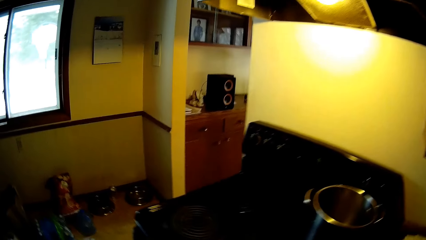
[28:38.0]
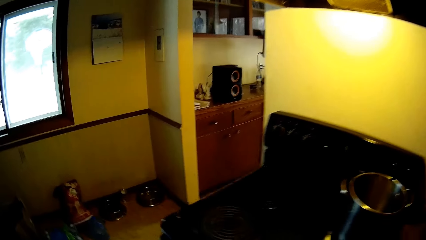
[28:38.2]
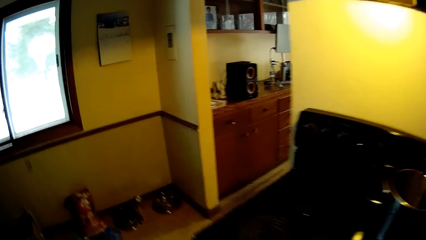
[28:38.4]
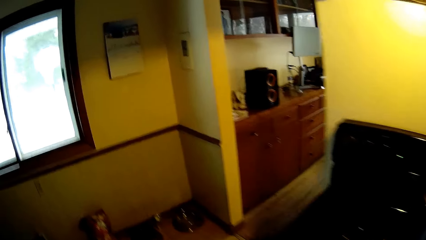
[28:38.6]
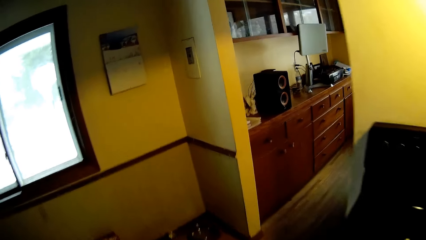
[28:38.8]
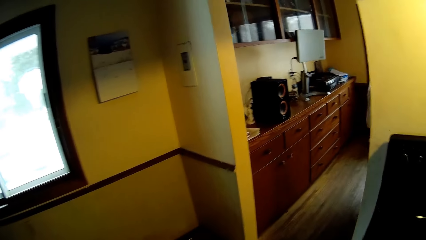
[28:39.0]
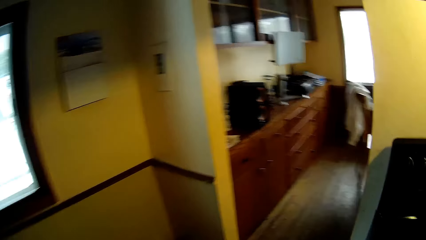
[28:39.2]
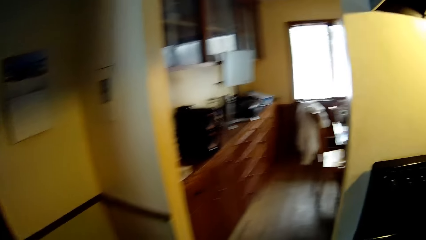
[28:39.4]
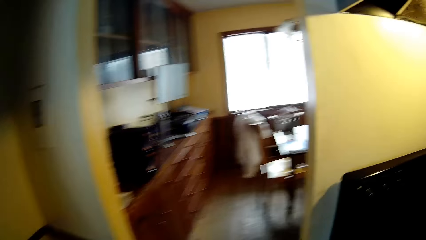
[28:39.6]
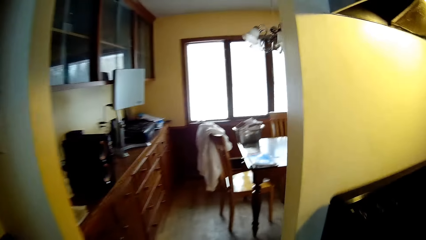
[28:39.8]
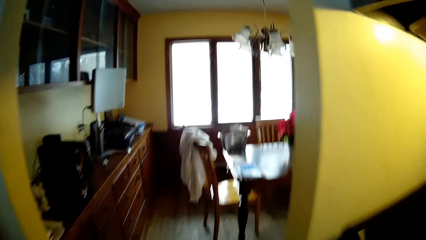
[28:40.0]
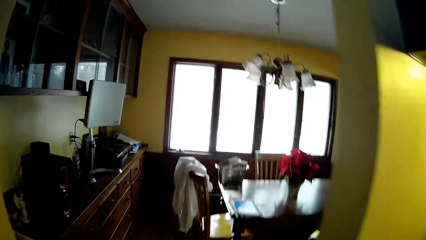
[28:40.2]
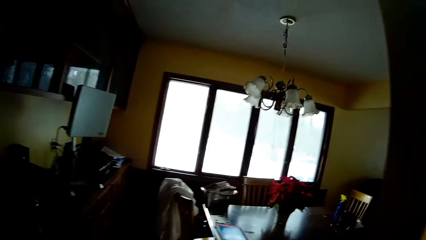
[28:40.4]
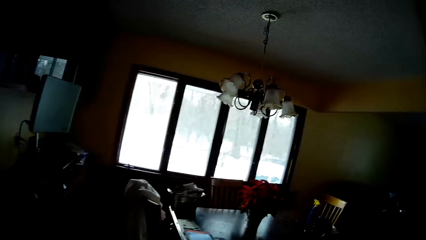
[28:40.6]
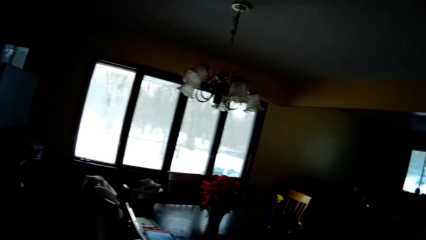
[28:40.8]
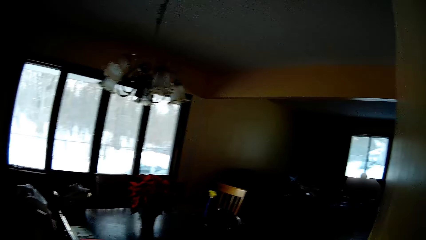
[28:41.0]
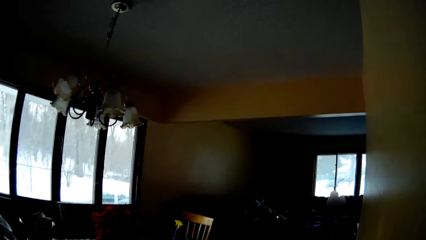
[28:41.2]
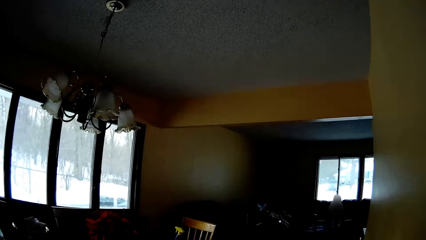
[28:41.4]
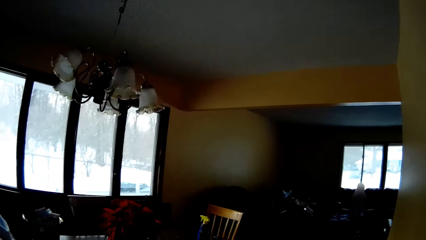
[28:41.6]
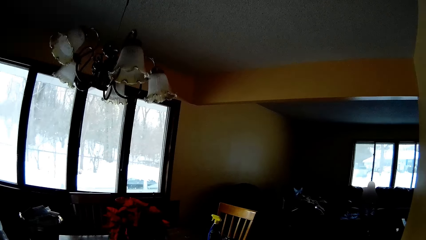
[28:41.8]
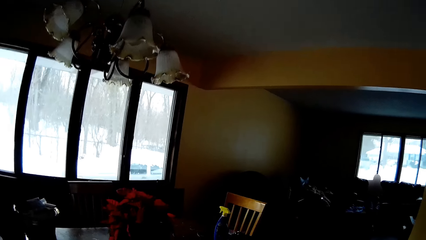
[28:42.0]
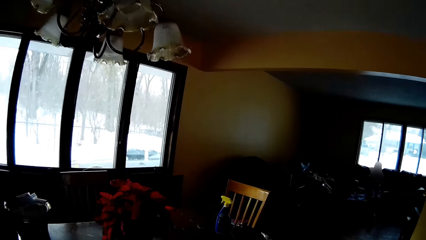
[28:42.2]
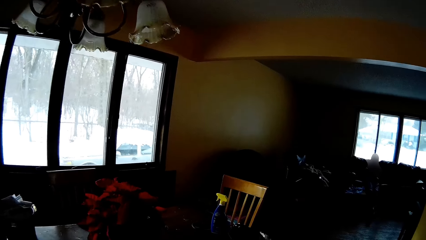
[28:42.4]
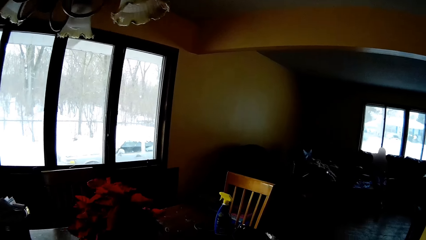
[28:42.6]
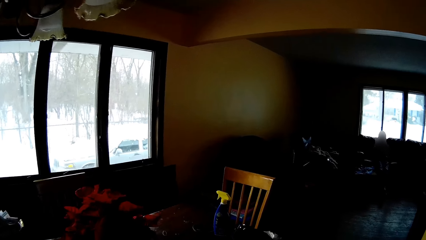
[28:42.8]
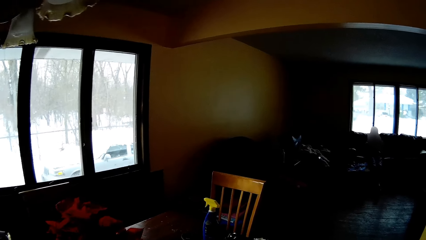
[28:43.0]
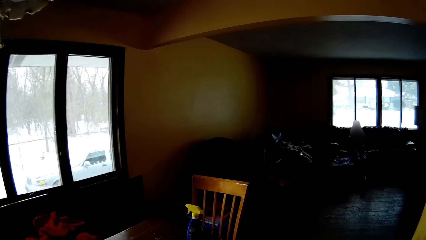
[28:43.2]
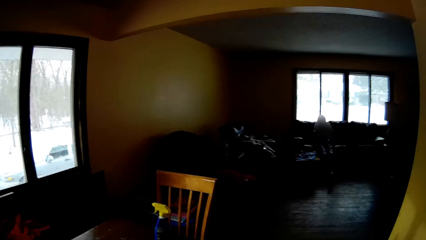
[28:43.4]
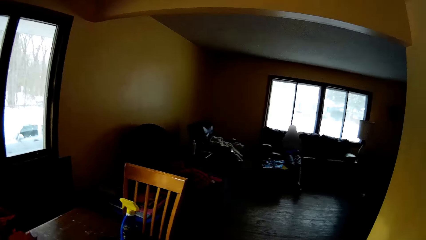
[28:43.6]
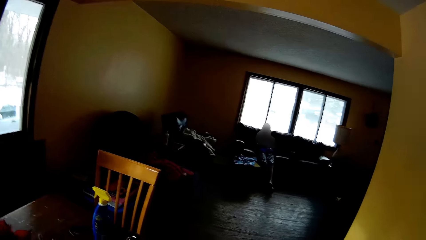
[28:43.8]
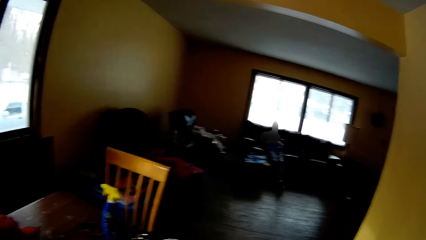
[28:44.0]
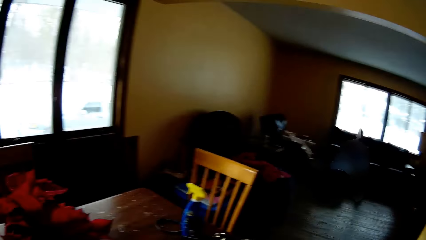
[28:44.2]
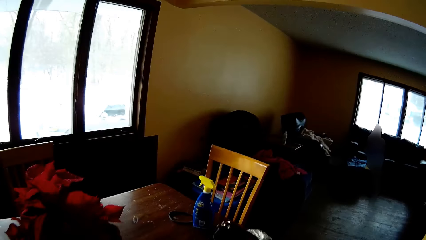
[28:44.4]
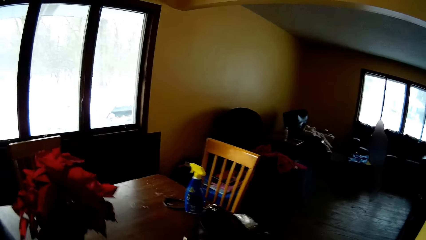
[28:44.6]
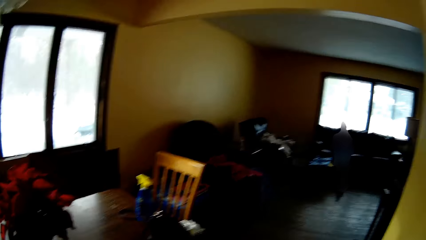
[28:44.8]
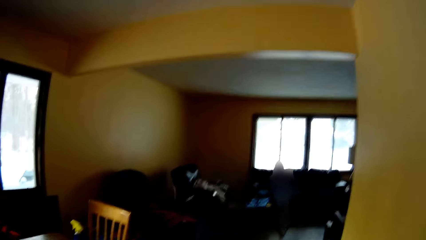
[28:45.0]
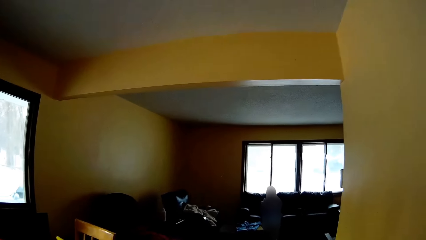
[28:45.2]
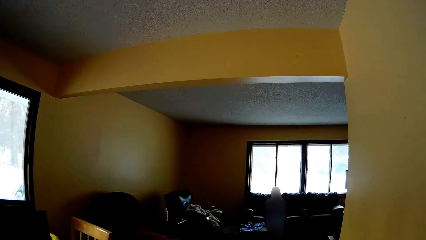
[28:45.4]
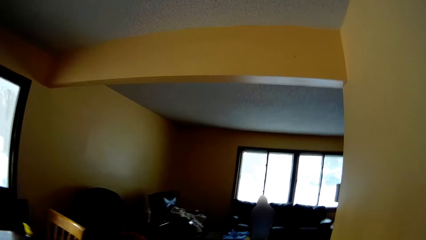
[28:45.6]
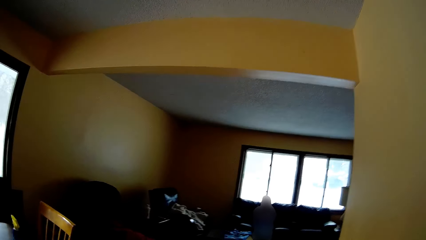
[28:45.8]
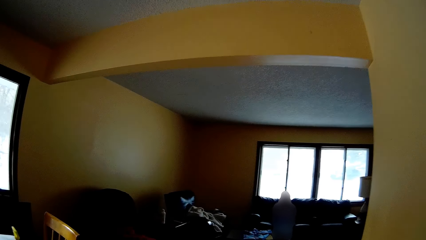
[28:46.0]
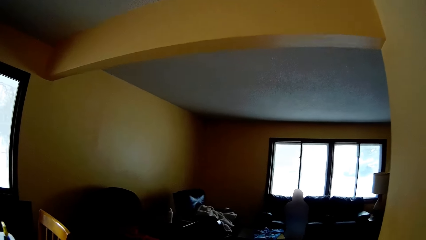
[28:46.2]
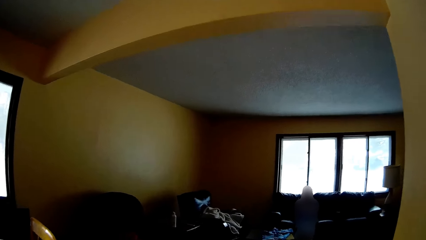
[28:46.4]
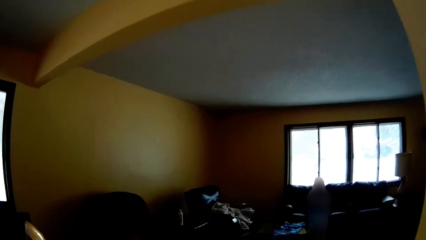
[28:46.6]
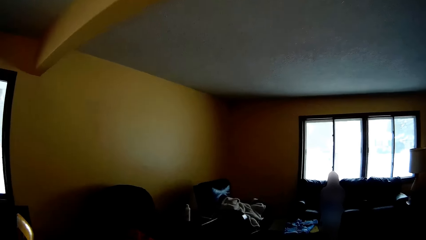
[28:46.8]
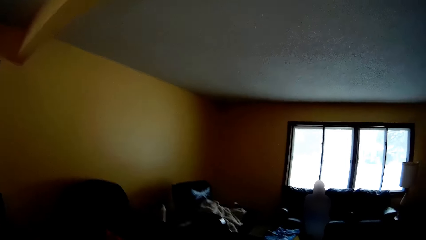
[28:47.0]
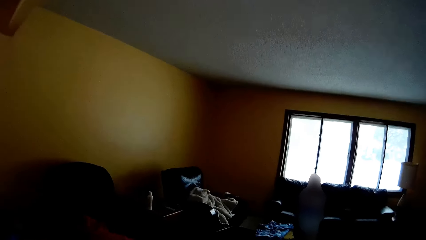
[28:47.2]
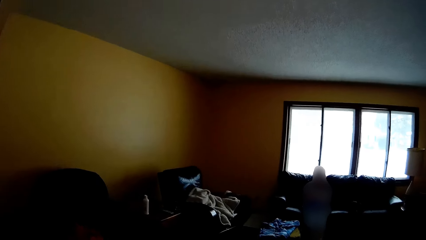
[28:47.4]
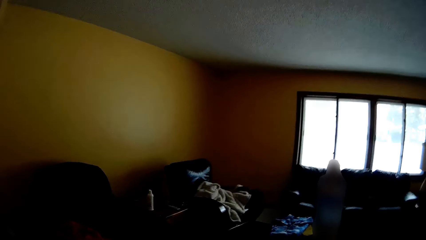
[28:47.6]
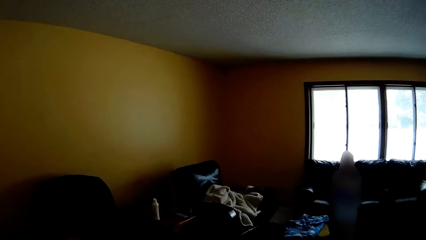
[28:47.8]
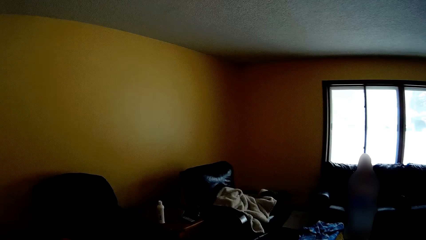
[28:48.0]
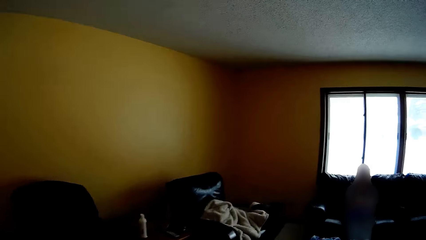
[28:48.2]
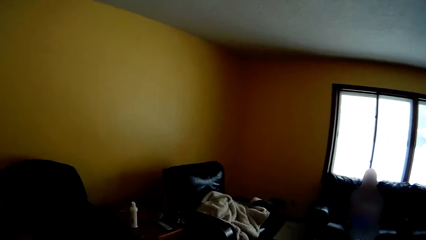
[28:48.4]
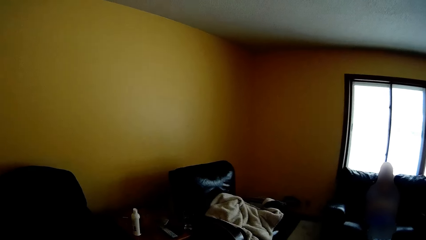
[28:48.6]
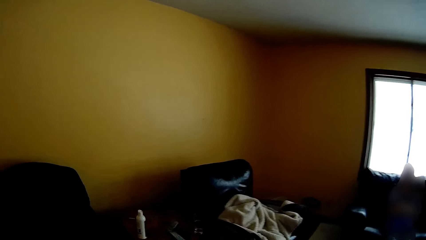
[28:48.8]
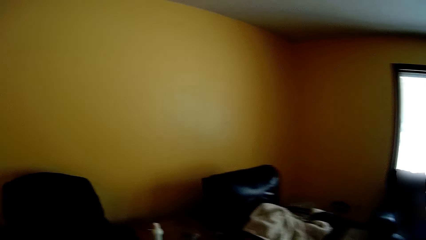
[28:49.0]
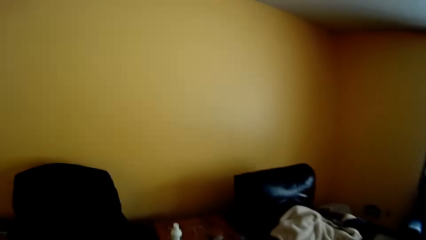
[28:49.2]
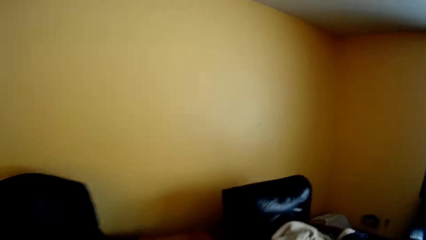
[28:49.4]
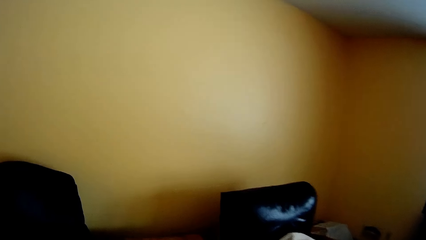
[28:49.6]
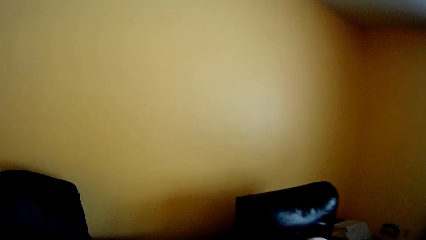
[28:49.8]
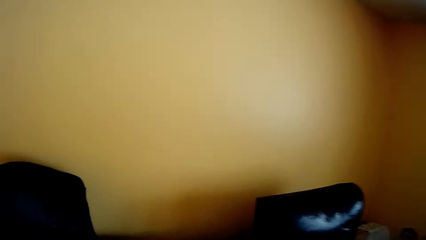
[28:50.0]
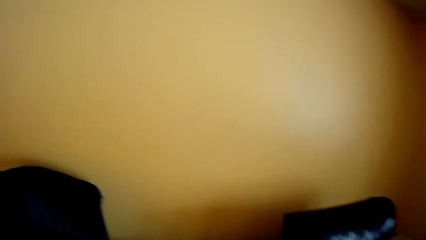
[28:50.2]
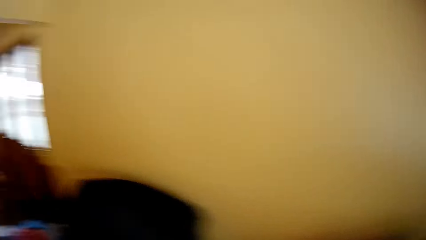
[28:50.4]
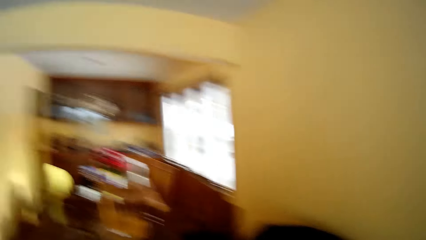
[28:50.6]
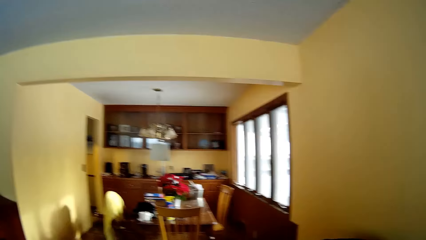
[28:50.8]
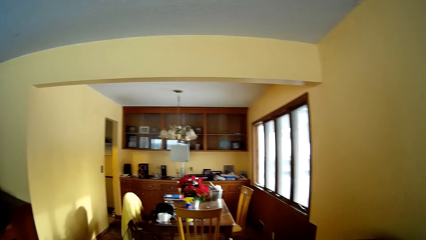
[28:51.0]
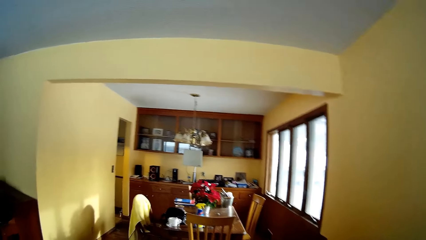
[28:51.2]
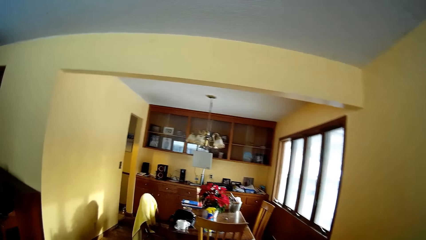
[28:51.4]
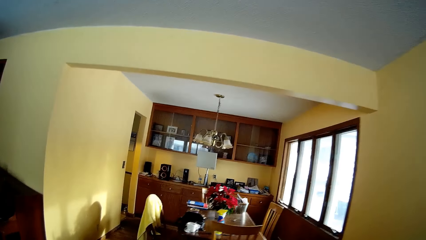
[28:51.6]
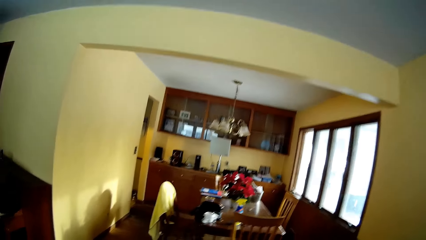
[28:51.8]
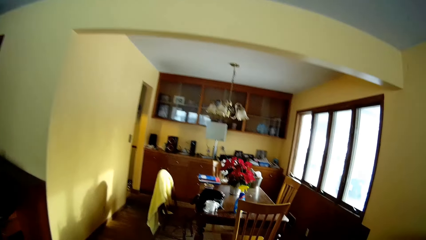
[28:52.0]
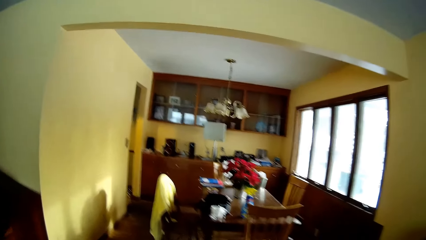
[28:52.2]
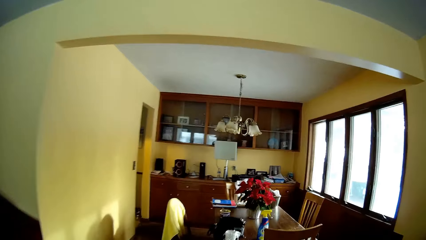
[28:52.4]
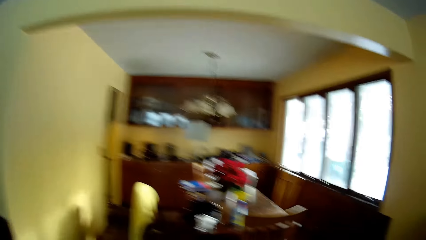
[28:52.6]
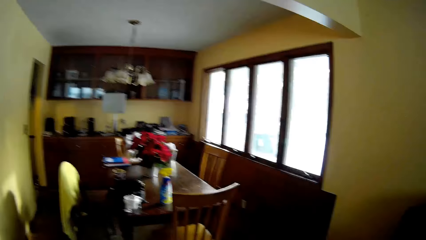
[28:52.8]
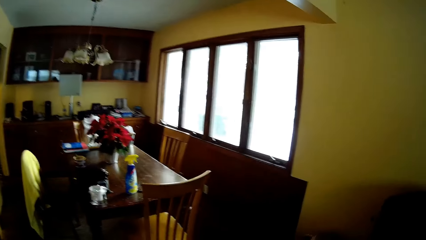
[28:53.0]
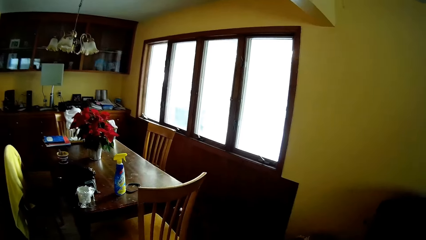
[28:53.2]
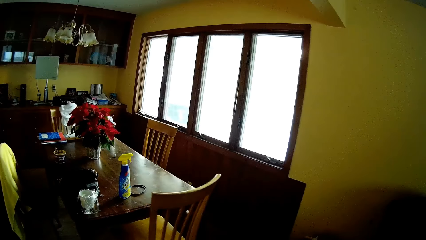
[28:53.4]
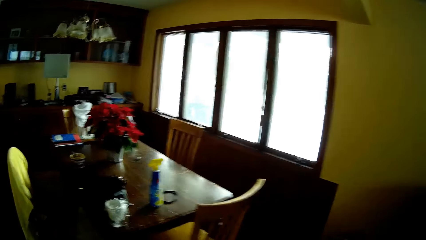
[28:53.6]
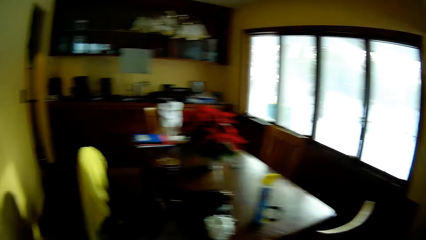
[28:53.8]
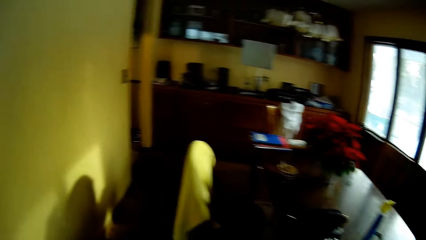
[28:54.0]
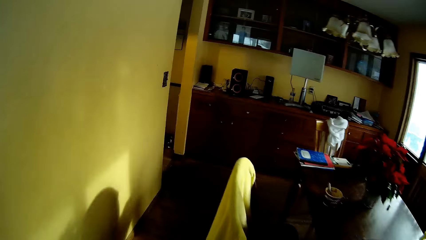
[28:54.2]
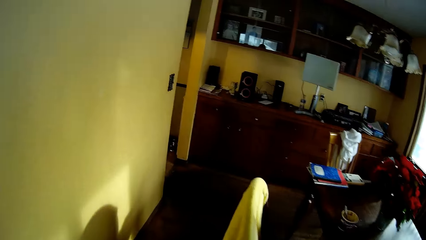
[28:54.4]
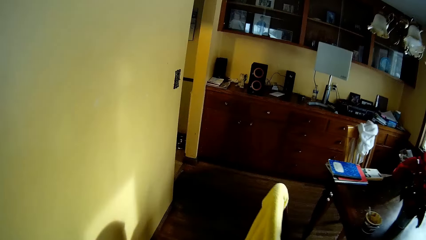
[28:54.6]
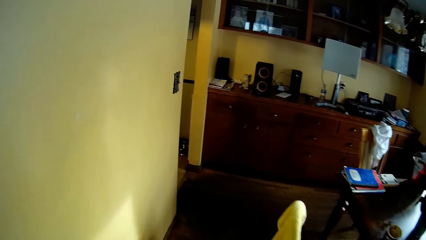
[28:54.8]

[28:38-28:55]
The camera wearer walks to a dining table. They look around. They look around. They walk to a living room. They walk towards the dining table.
